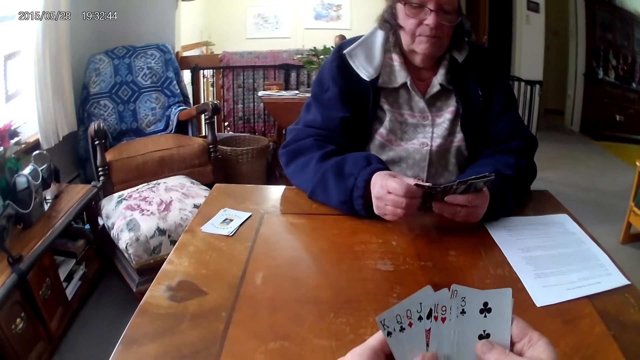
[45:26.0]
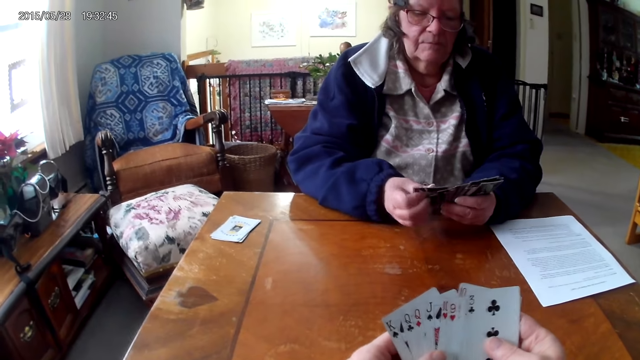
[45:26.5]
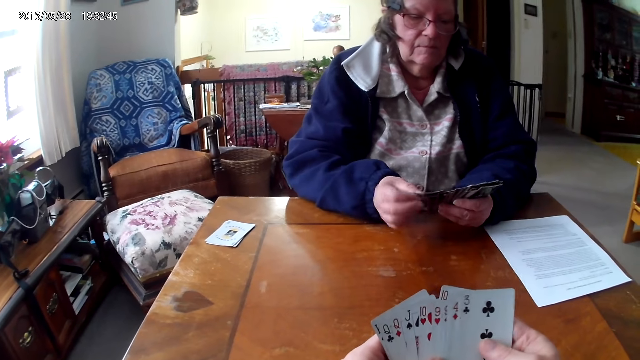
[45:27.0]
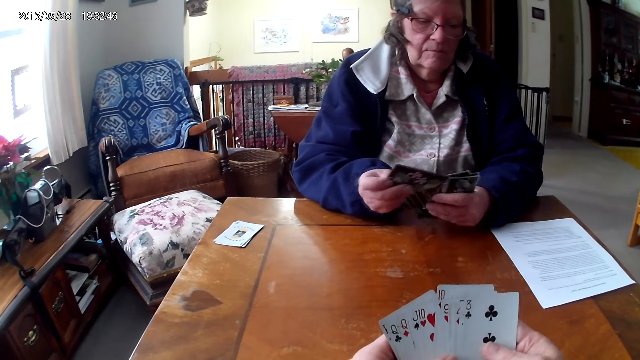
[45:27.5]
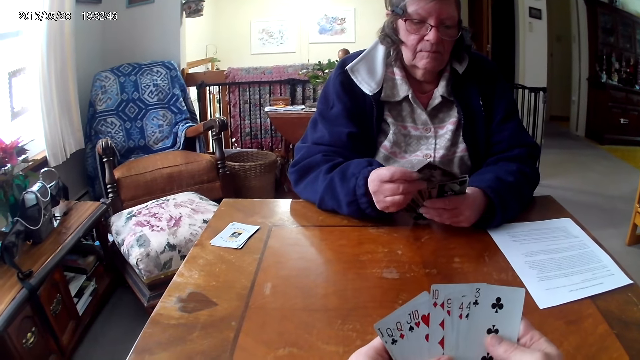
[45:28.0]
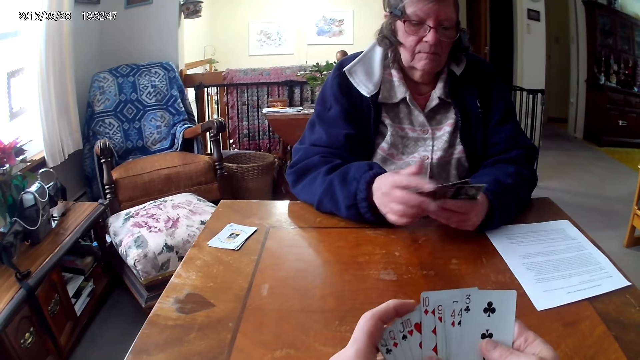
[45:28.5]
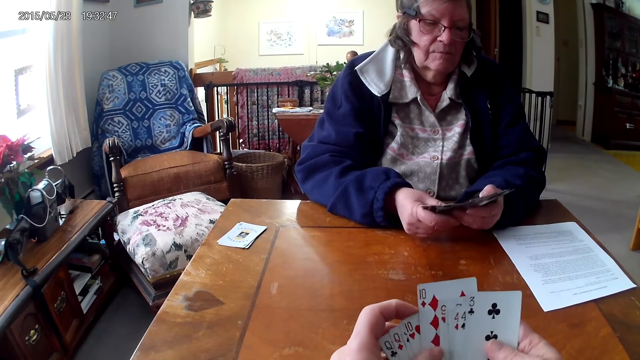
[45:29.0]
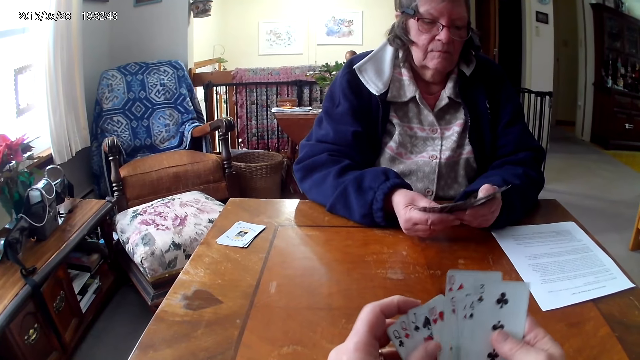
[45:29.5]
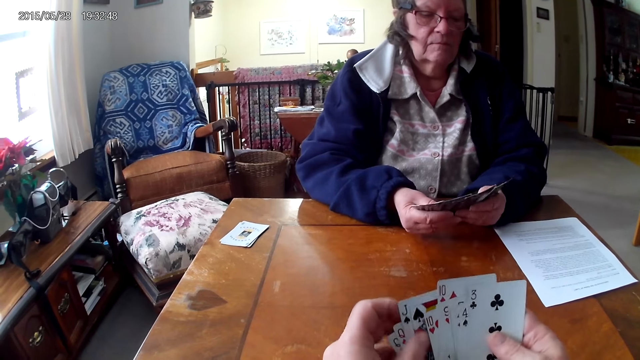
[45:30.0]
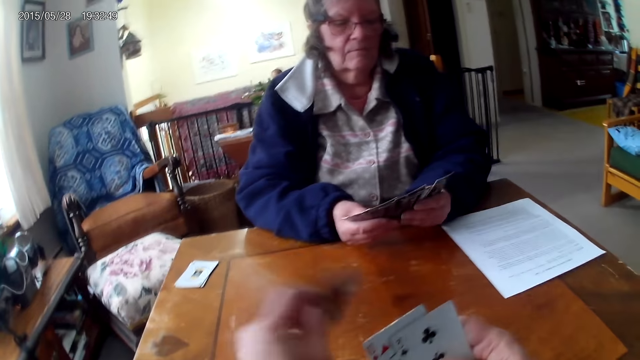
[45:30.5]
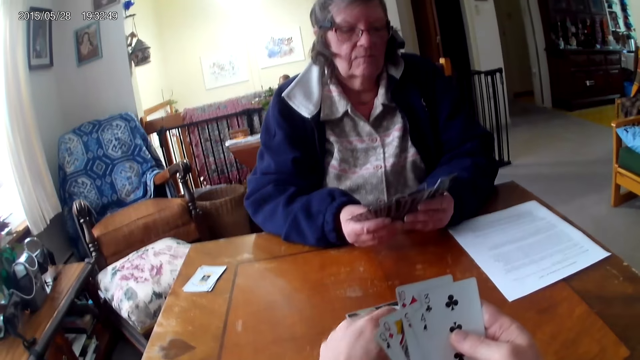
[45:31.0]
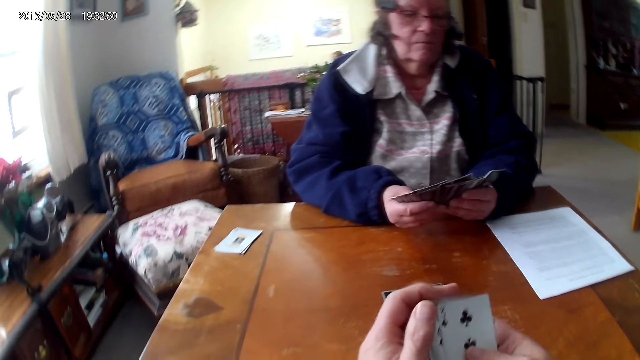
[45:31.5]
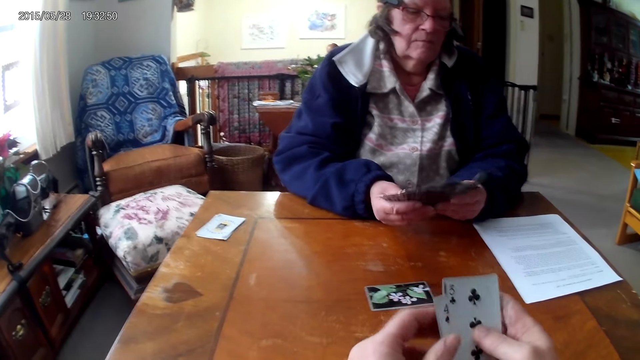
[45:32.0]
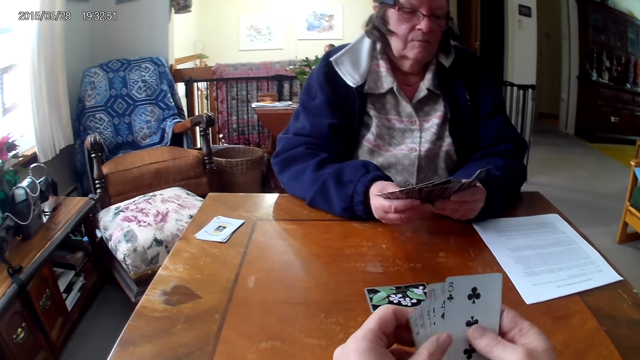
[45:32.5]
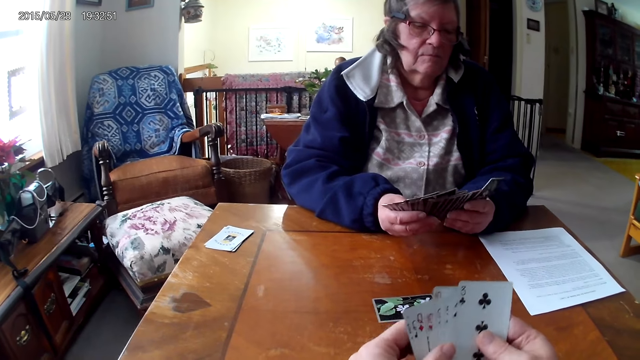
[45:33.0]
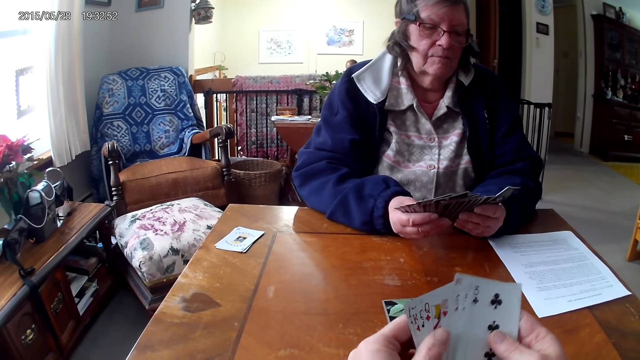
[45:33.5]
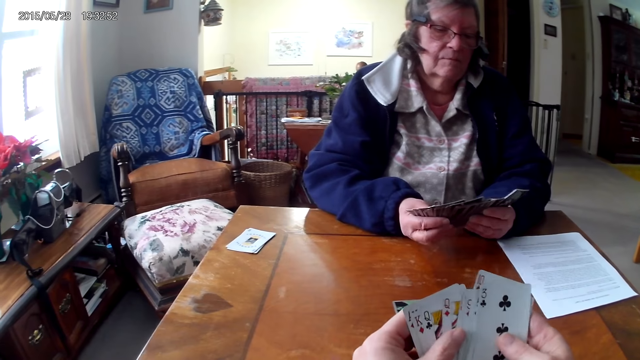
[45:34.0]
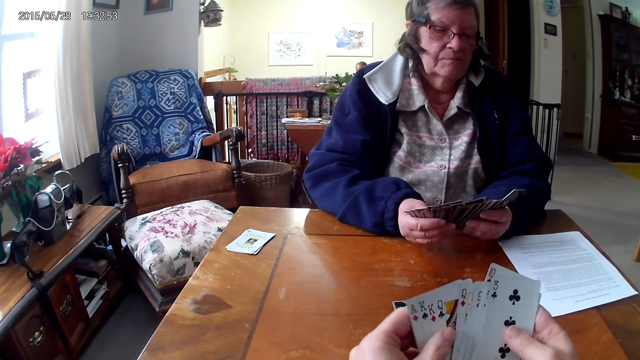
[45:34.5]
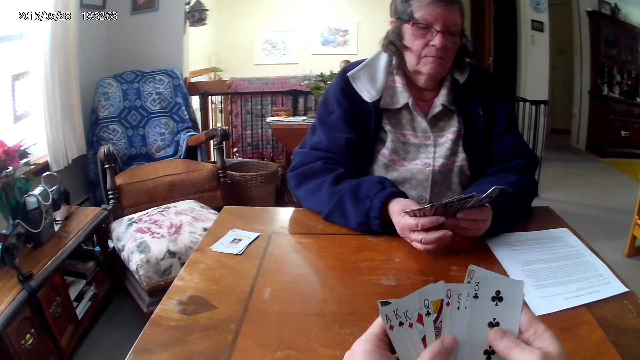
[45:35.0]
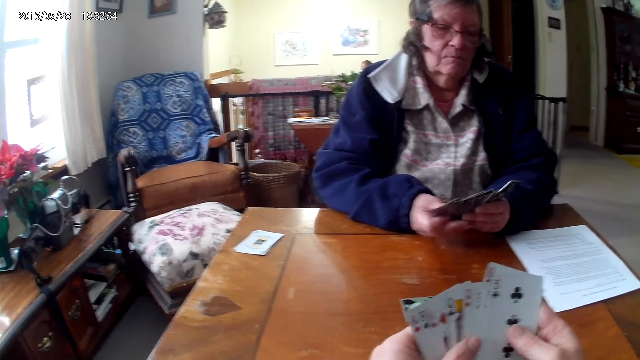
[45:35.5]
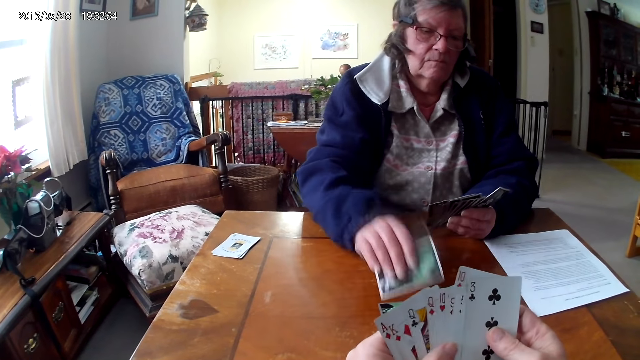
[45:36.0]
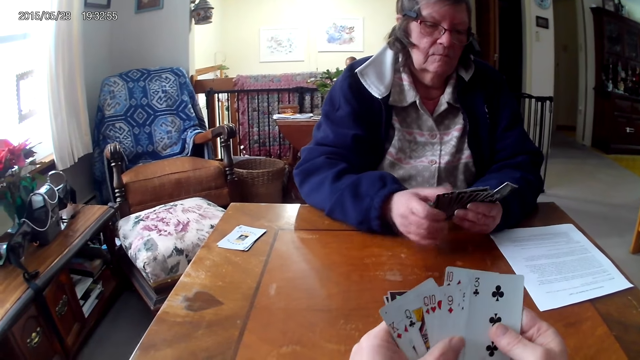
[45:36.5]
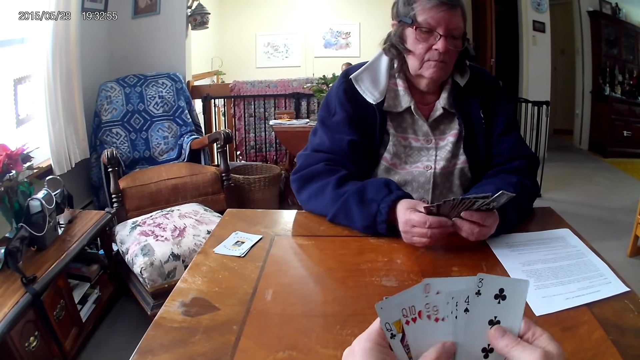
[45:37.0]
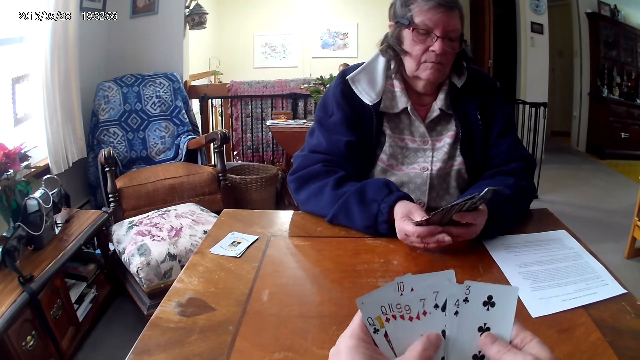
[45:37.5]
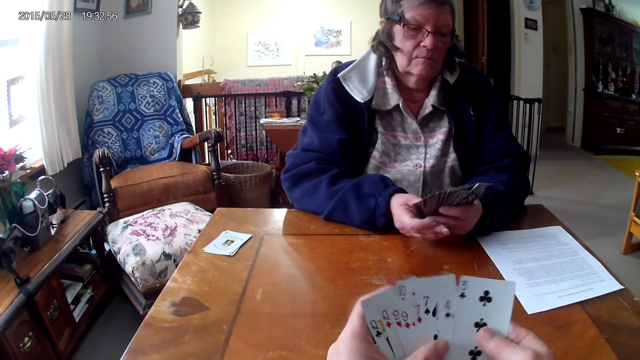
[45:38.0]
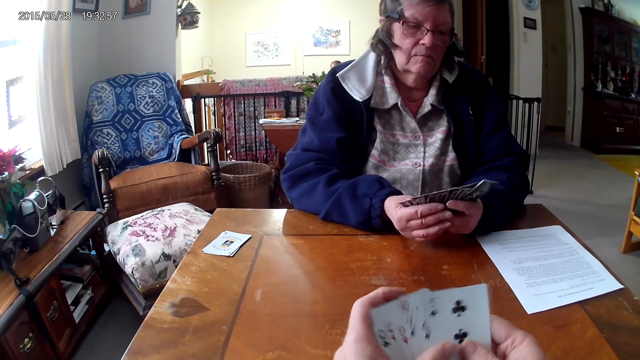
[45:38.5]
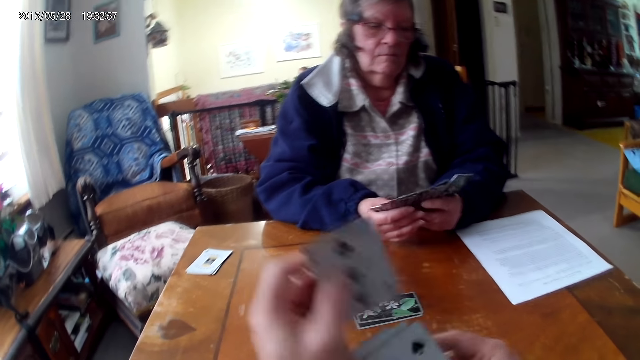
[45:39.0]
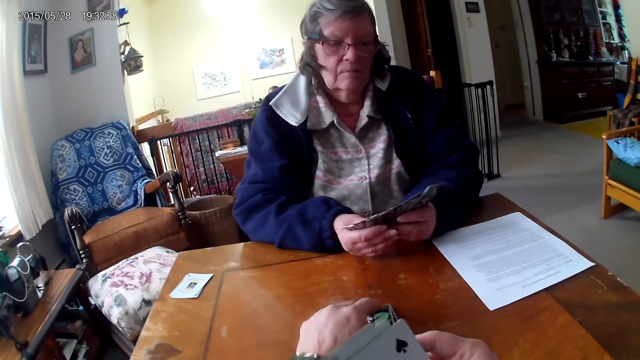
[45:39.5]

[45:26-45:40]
A woman looks at the cards. The camera wearer puts the card on the table. The woman puts the card on the table.

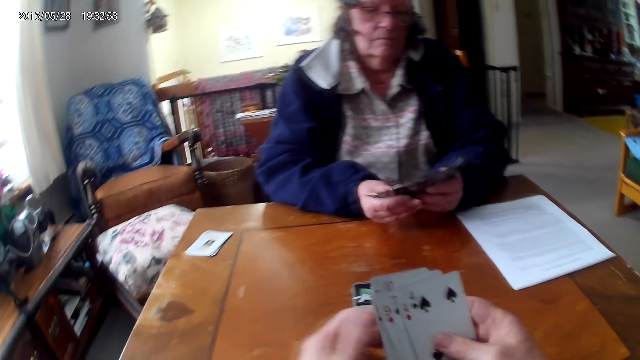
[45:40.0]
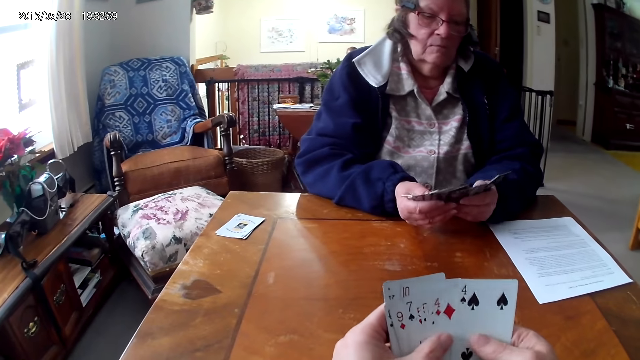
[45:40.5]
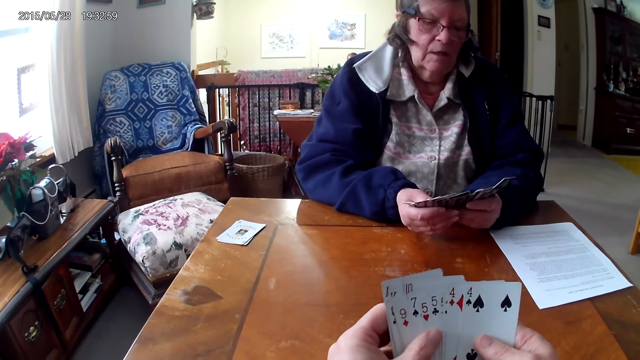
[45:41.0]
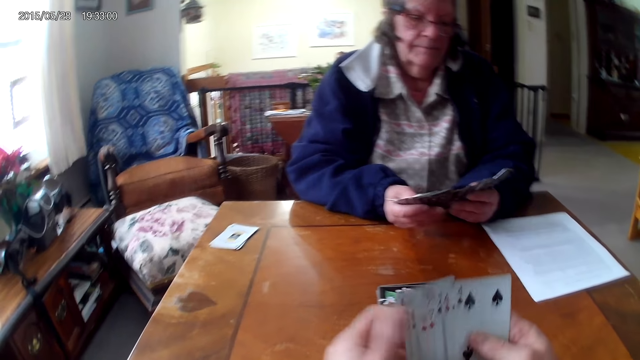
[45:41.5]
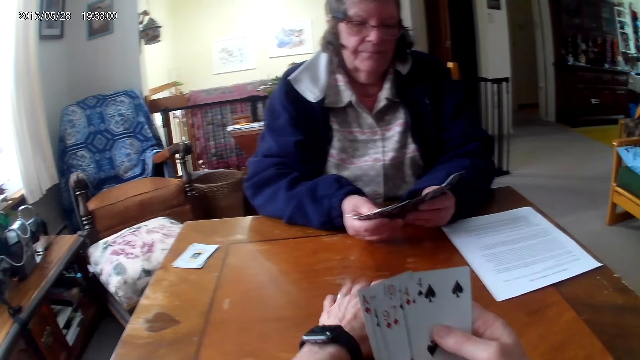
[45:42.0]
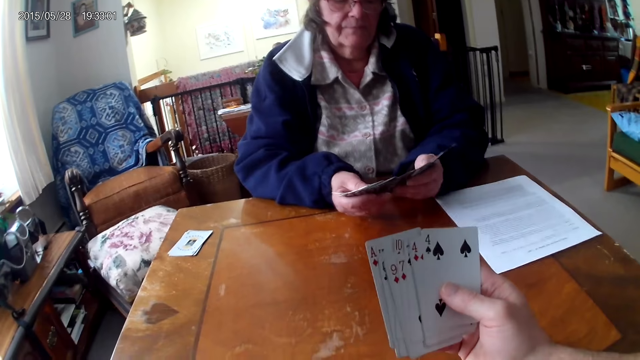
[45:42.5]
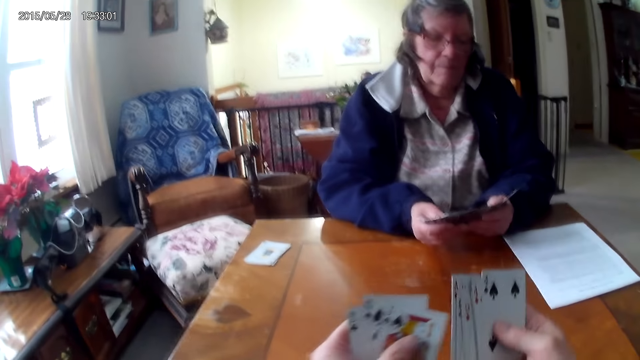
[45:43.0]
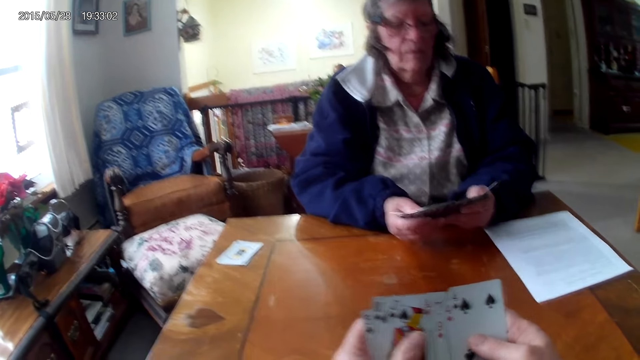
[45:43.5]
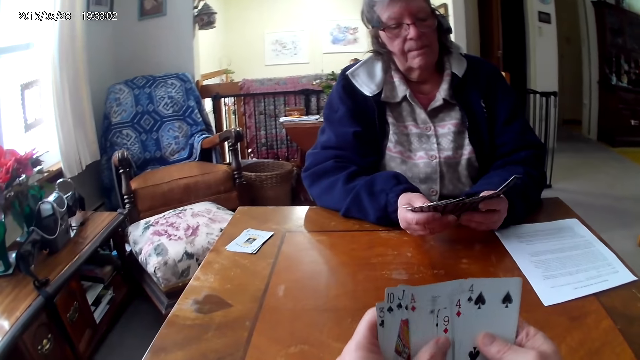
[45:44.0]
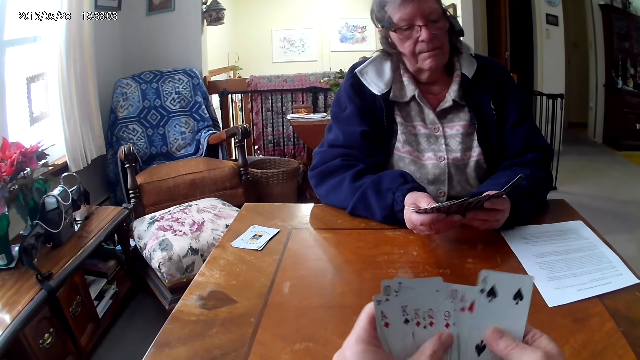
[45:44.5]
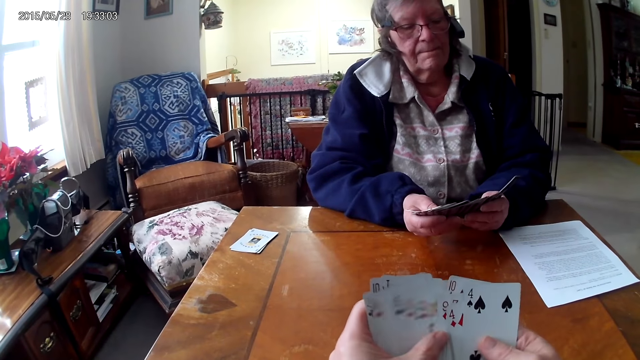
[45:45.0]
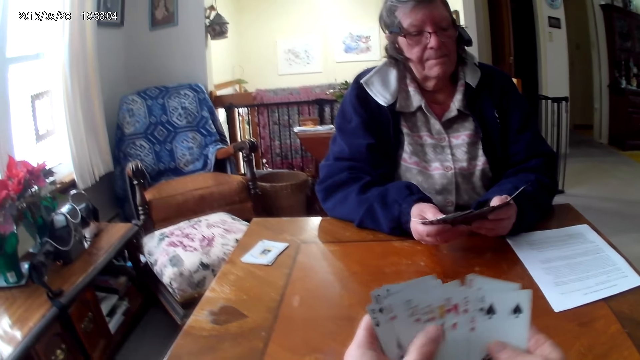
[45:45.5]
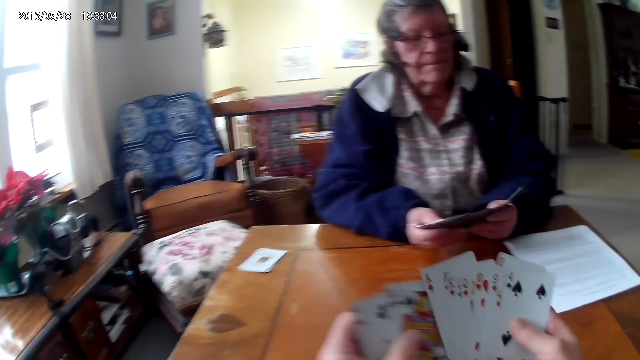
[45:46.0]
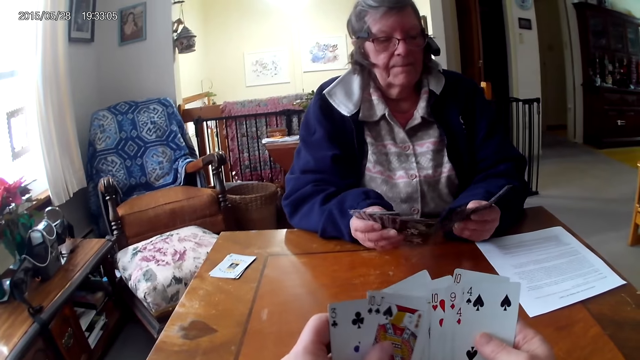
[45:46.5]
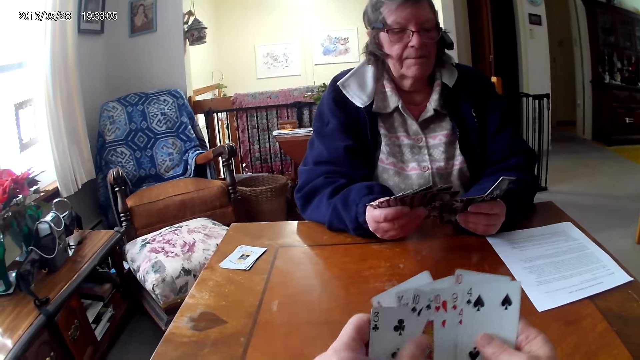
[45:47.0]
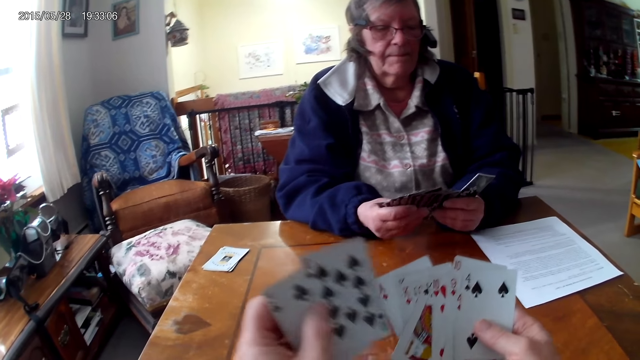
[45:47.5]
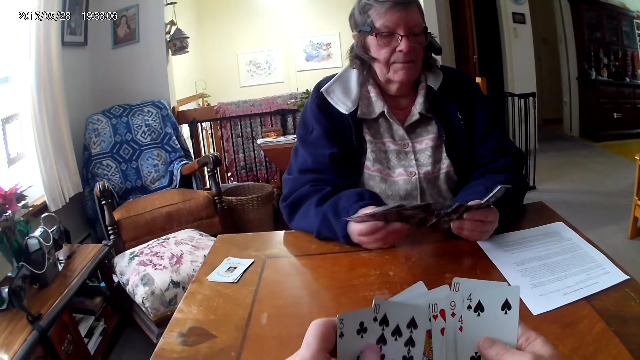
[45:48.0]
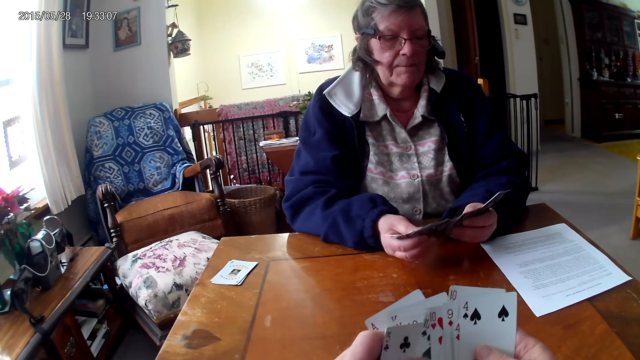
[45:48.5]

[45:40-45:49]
The camera wearer picks up the card from the table. They look at the cards.
